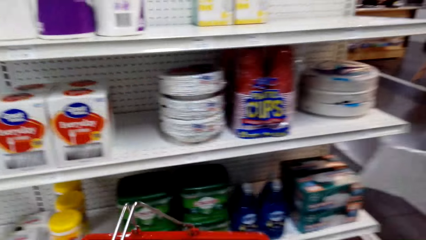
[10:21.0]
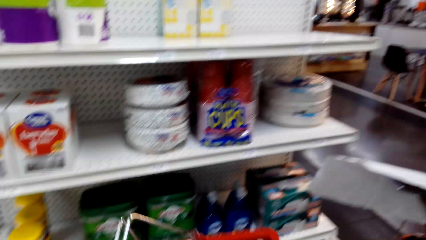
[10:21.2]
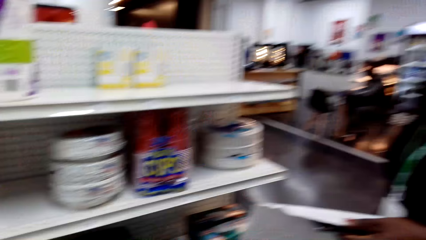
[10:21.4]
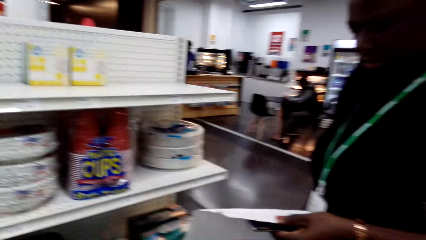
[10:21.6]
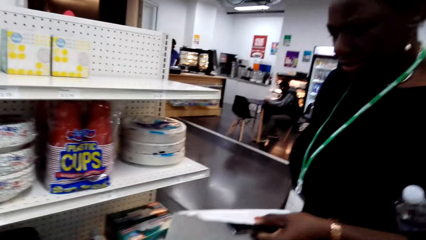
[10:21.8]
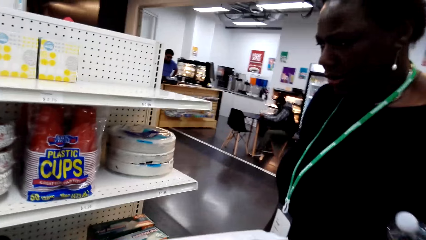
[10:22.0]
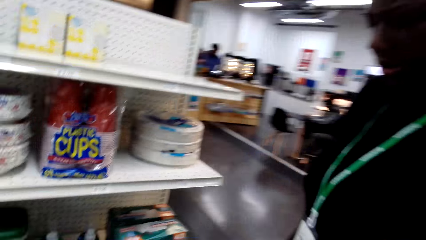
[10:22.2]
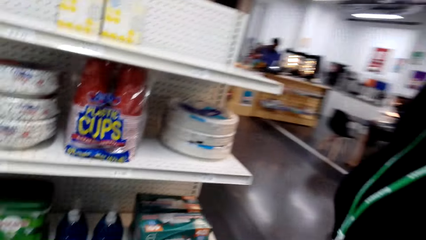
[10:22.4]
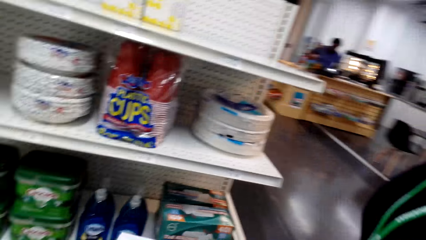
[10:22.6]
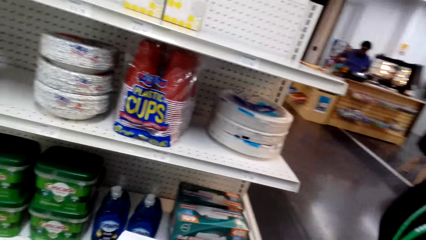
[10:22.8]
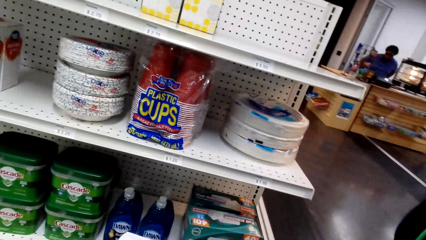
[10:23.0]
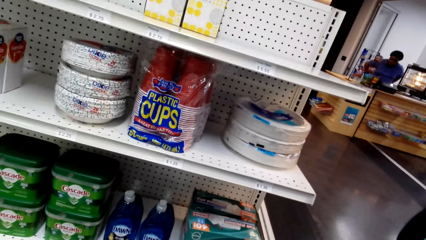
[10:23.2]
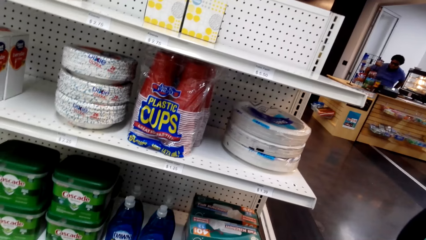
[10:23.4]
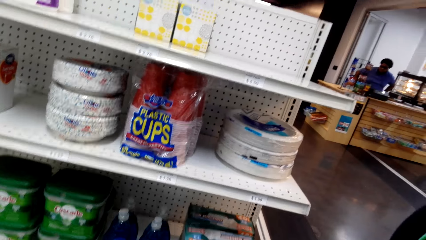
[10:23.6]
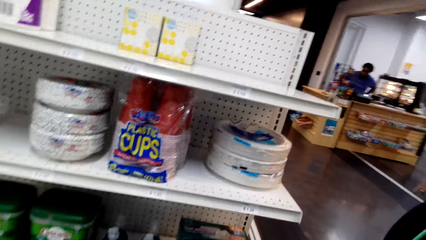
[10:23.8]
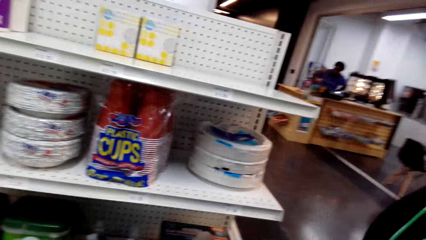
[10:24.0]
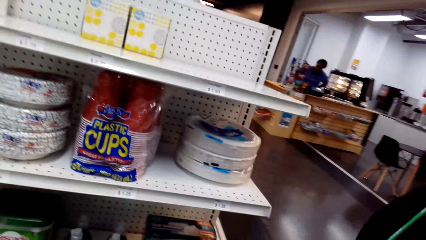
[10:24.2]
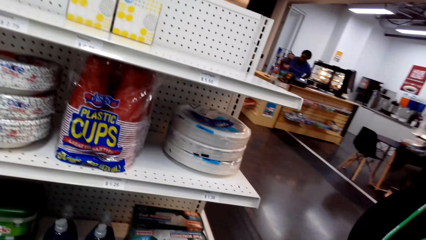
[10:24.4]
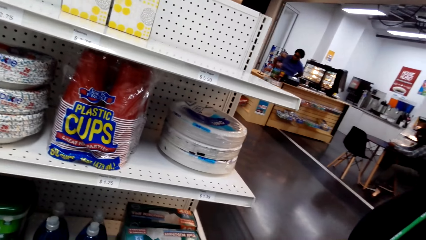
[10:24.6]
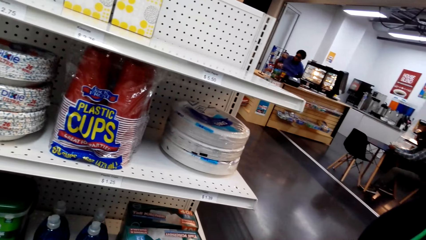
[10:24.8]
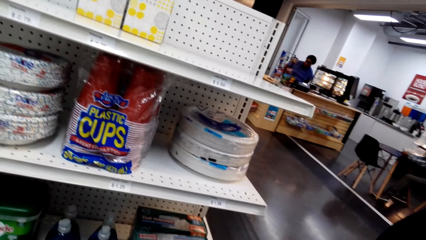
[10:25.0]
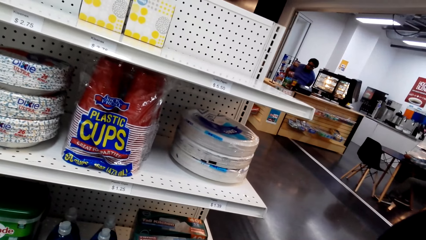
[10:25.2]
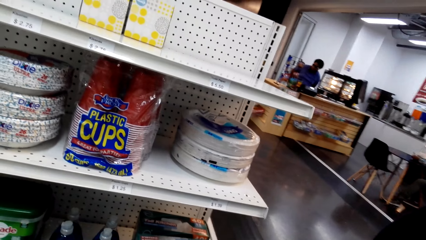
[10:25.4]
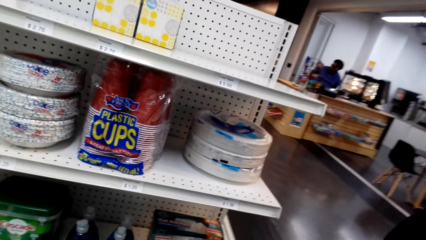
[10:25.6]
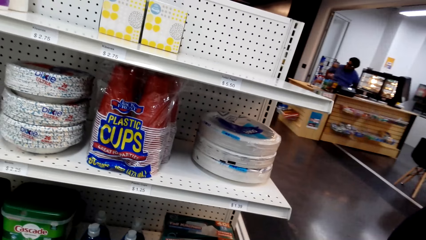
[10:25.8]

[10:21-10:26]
The camera wearer puts the box in the shopping list.

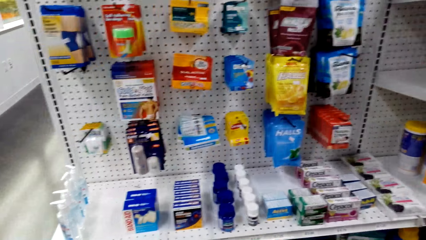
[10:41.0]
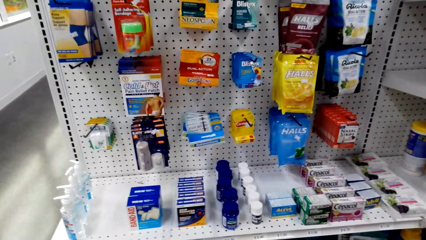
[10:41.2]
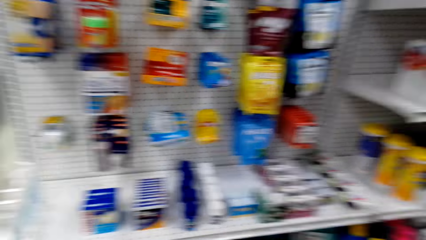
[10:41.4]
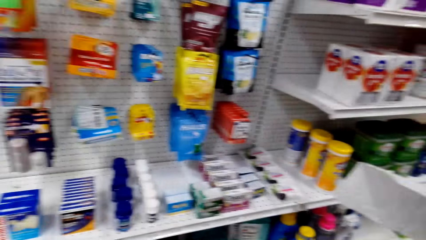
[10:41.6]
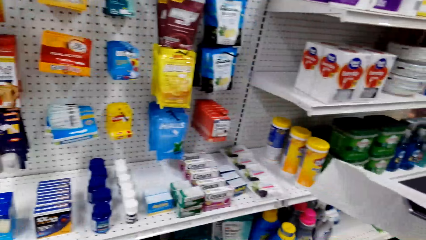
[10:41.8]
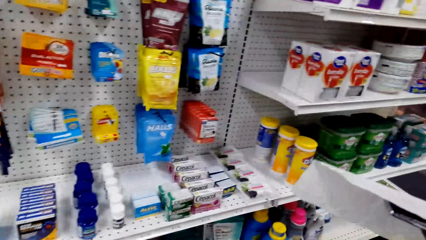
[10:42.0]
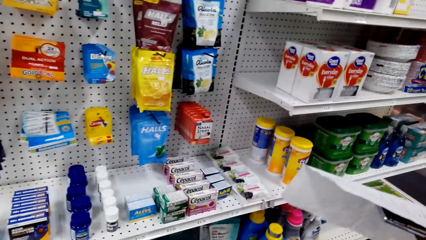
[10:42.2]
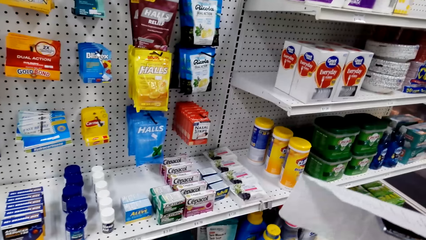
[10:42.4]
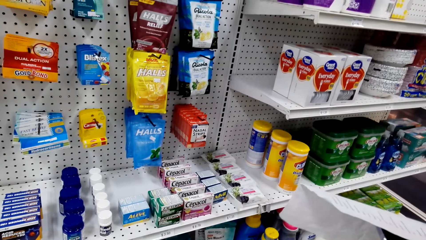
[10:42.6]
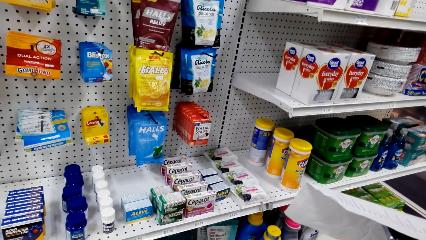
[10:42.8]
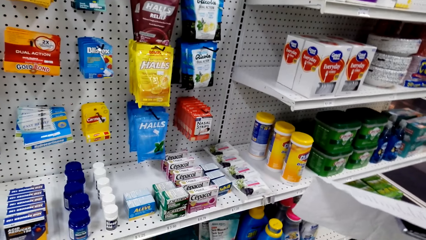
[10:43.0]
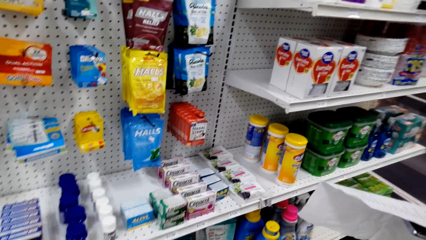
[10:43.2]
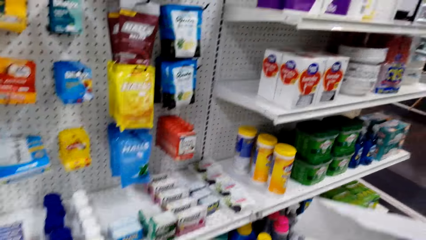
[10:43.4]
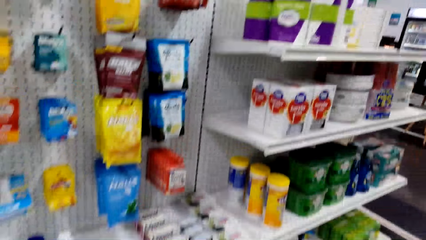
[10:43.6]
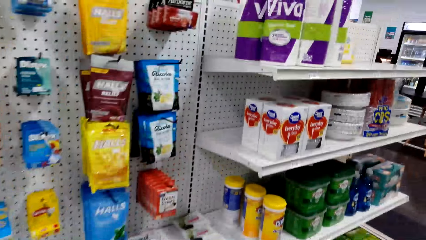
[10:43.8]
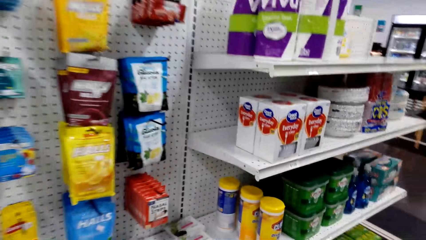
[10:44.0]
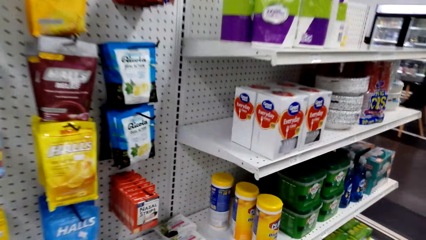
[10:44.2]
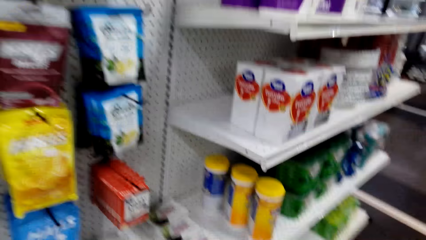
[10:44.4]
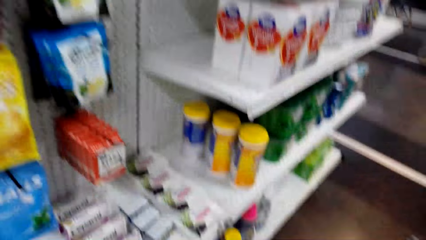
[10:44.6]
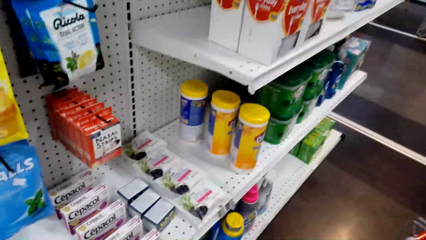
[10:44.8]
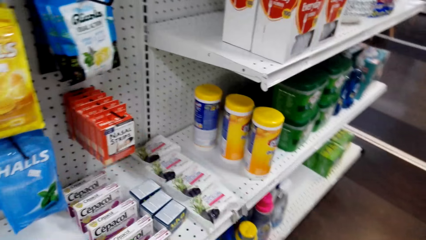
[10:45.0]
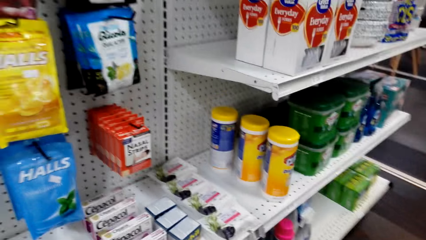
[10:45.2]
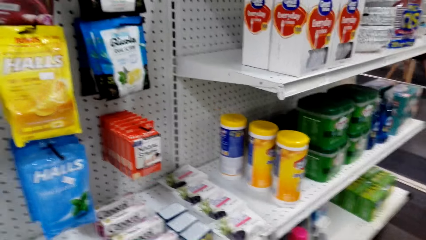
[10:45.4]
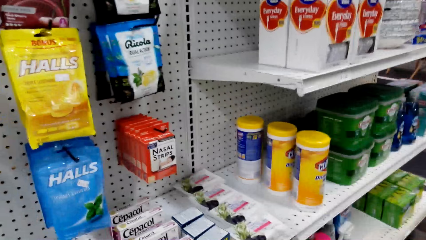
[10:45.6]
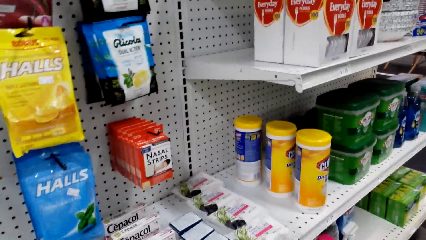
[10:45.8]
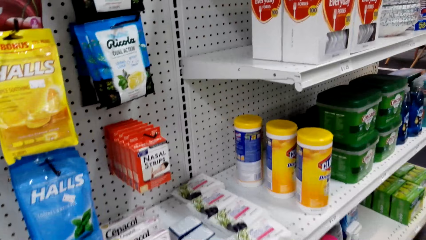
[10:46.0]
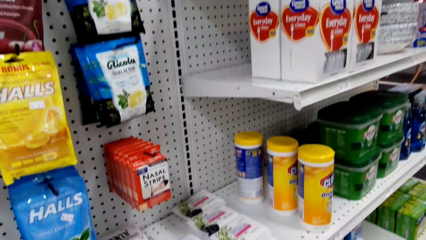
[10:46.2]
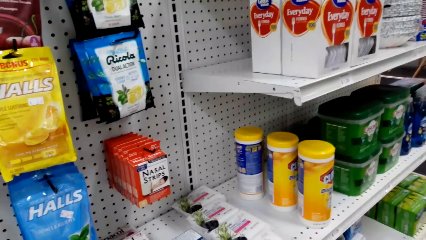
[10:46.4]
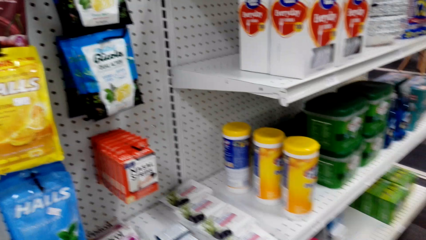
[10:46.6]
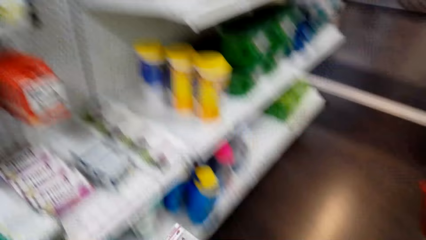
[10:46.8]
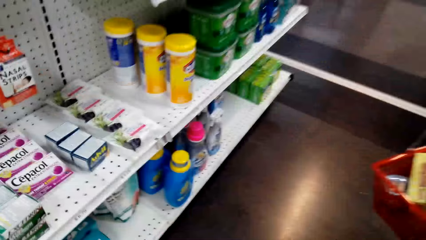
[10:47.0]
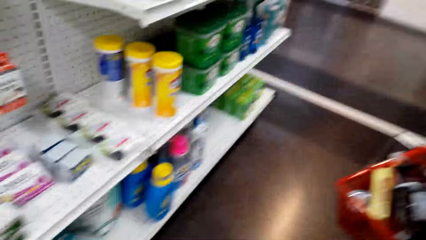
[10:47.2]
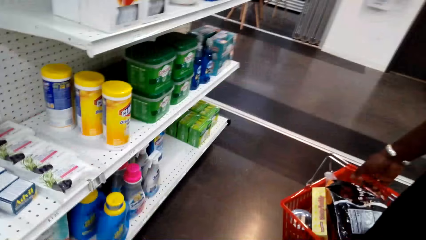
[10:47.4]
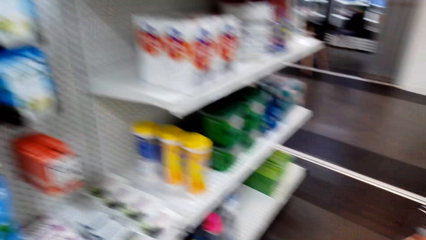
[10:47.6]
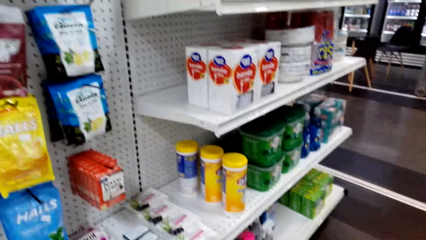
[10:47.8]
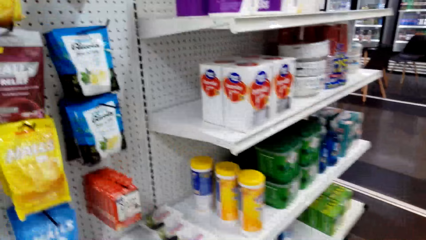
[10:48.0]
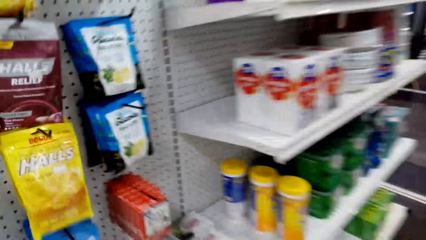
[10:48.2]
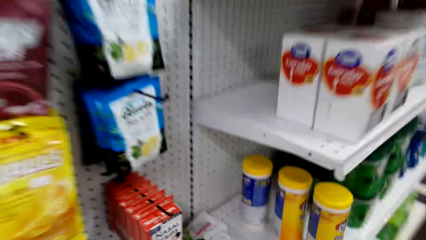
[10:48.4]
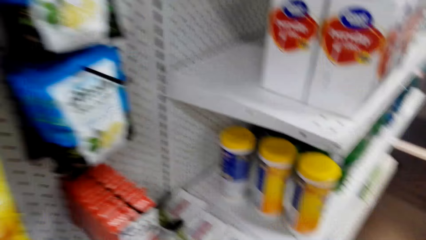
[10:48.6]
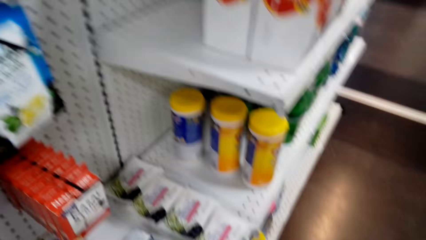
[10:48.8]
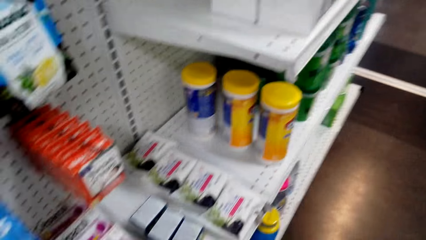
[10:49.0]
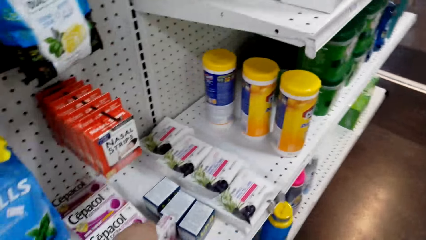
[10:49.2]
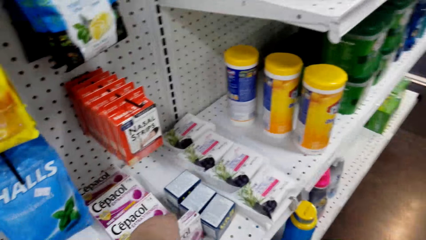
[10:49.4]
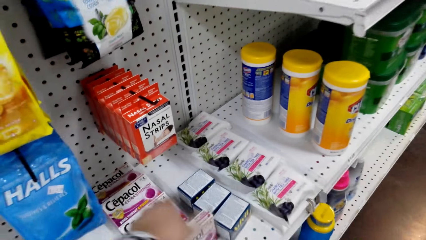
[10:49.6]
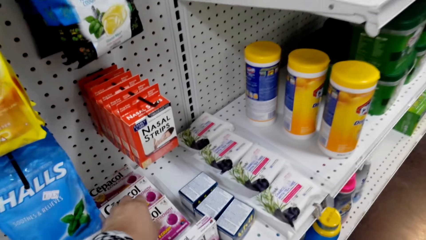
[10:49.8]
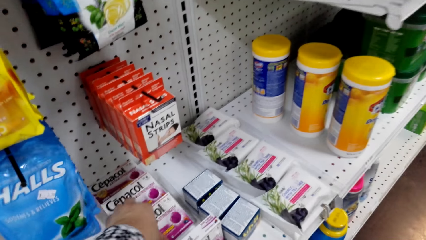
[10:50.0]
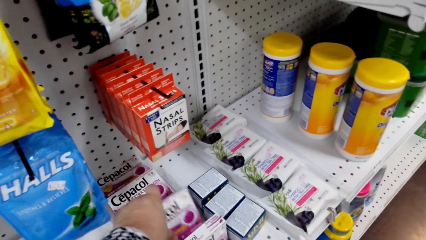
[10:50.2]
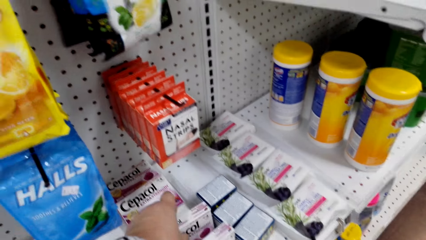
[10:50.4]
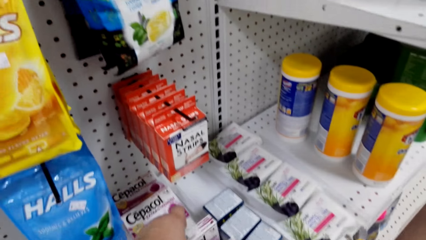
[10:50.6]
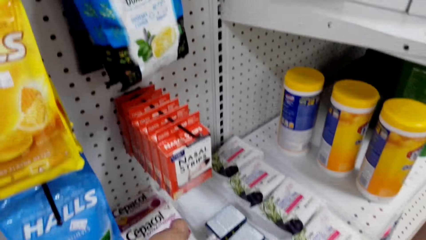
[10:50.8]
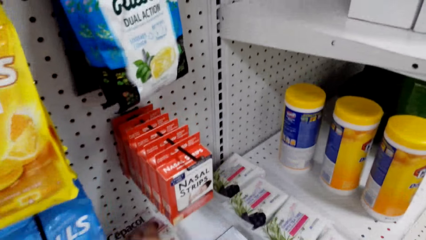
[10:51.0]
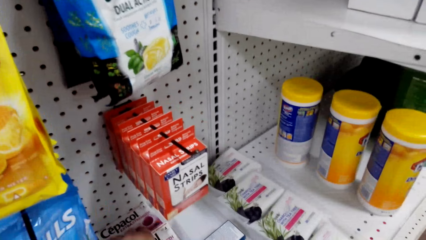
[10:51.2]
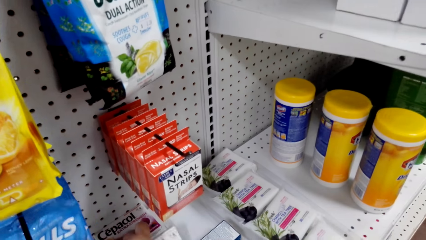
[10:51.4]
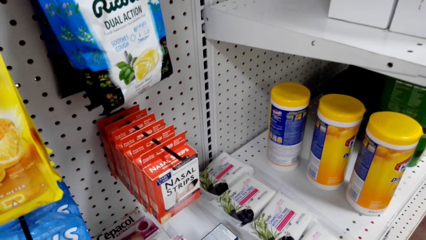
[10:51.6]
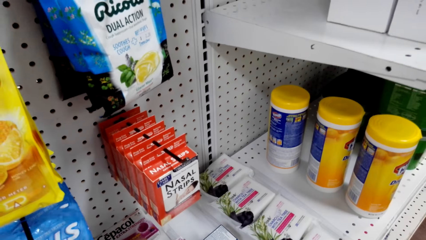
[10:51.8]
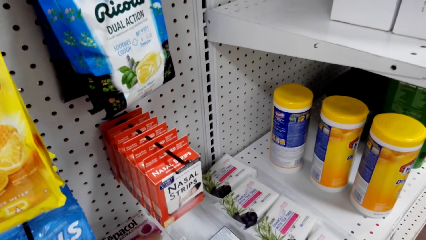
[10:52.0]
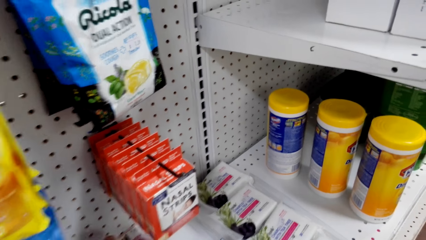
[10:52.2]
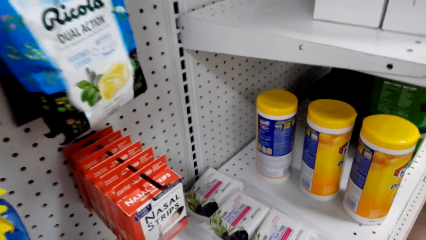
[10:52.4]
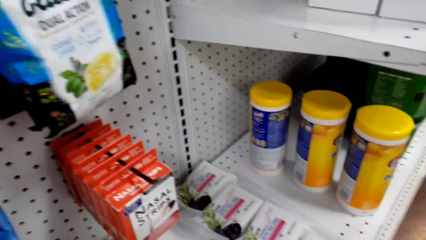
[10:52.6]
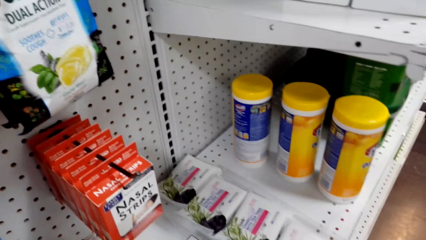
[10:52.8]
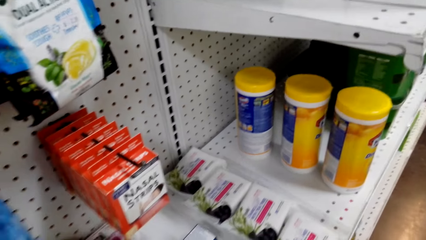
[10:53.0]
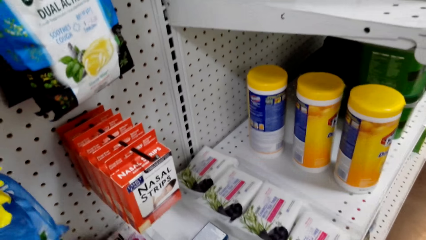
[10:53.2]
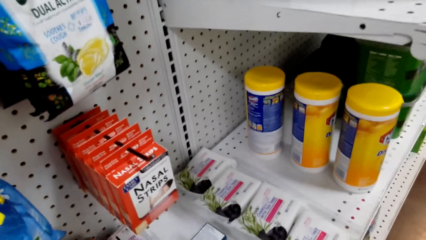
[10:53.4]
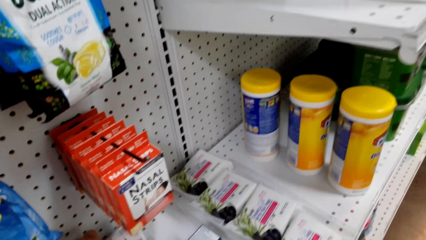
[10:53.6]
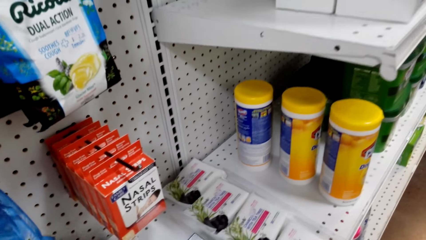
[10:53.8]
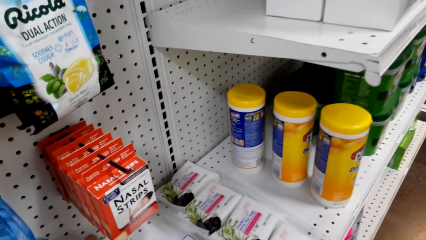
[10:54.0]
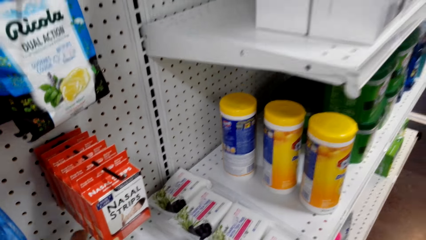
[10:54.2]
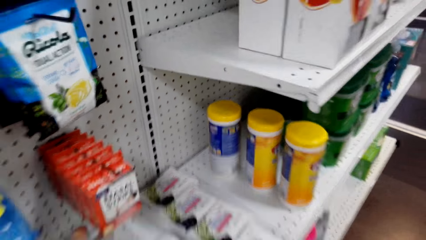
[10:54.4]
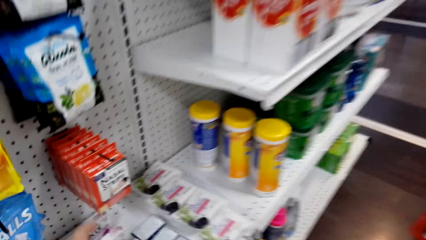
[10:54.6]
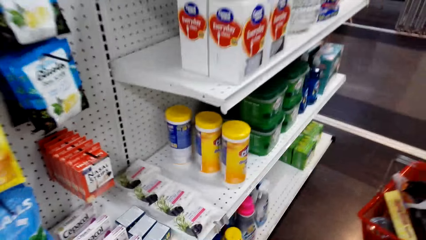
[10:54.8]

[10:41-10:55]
A woman reads the shopping list. The camera wearer talks to the woman. They arrange the boxes and pick up a pack of Cepacol.
